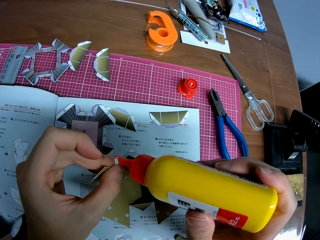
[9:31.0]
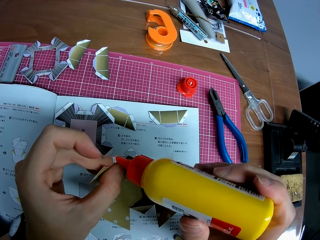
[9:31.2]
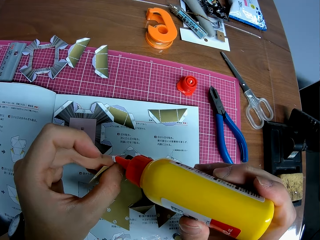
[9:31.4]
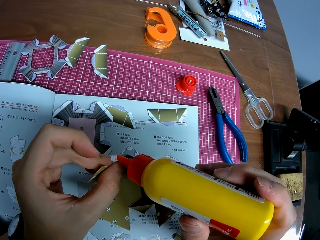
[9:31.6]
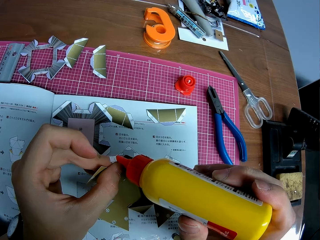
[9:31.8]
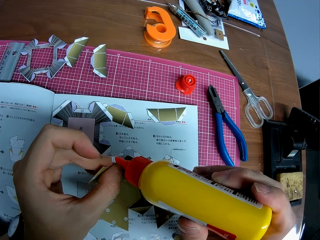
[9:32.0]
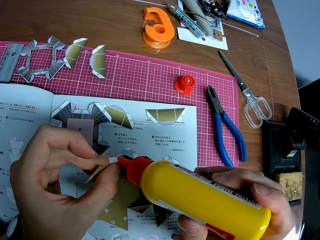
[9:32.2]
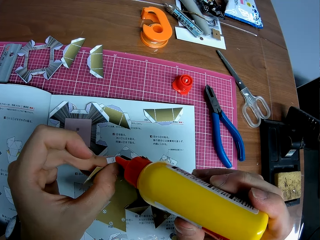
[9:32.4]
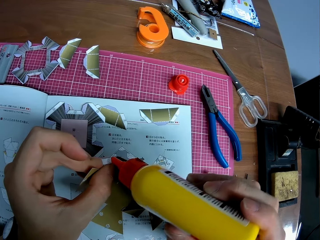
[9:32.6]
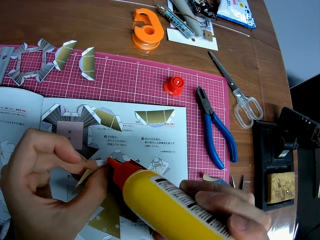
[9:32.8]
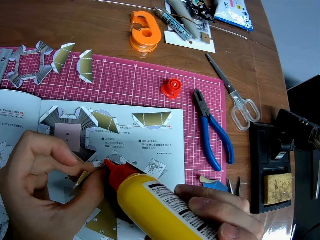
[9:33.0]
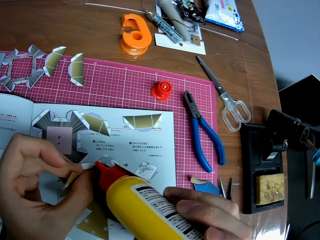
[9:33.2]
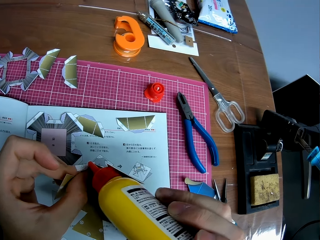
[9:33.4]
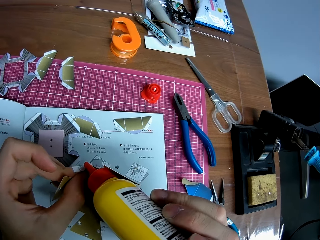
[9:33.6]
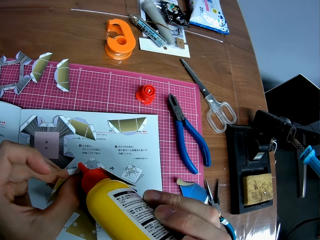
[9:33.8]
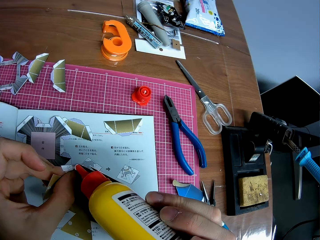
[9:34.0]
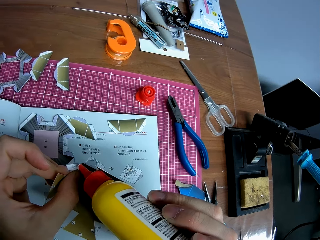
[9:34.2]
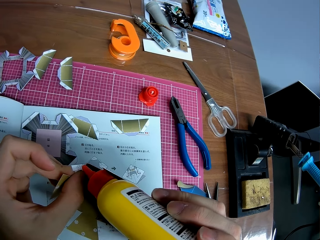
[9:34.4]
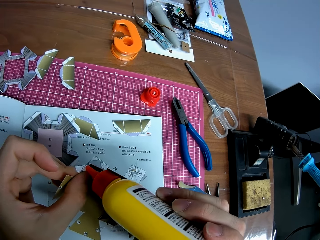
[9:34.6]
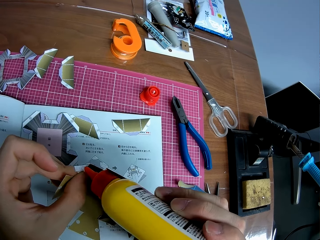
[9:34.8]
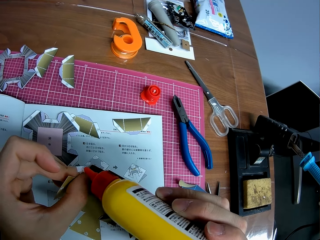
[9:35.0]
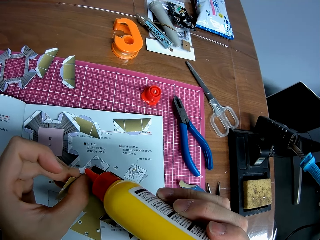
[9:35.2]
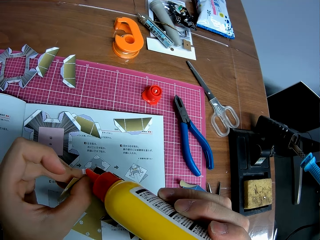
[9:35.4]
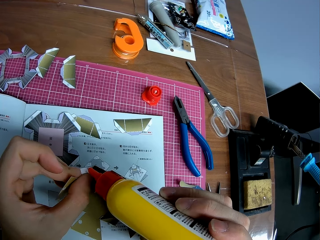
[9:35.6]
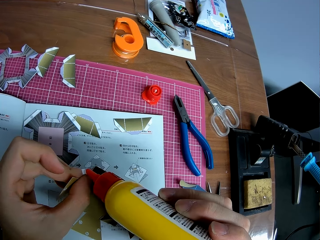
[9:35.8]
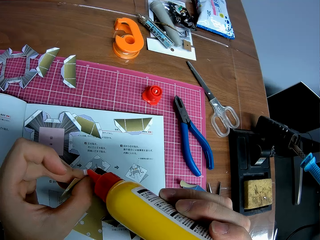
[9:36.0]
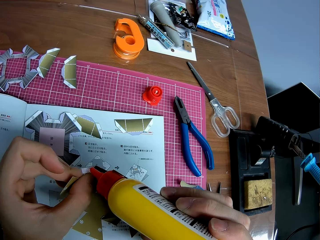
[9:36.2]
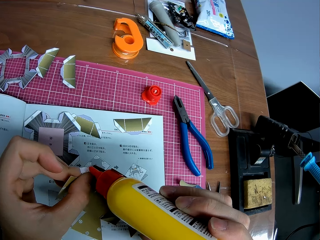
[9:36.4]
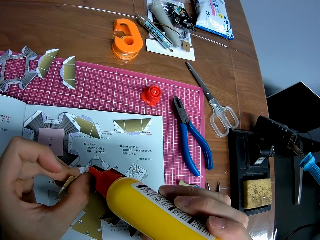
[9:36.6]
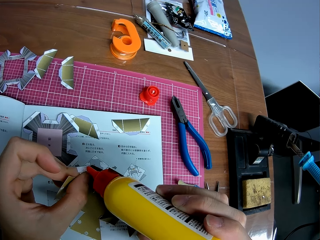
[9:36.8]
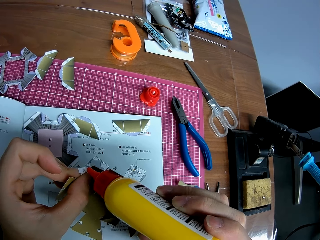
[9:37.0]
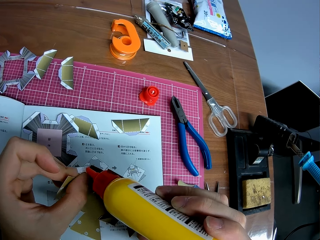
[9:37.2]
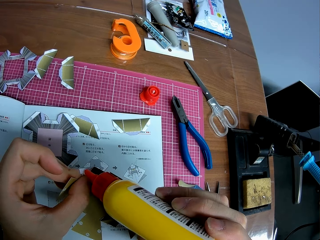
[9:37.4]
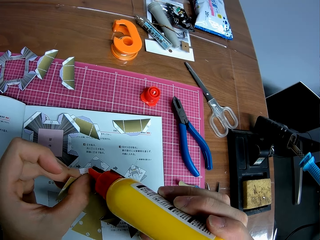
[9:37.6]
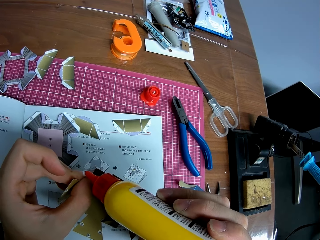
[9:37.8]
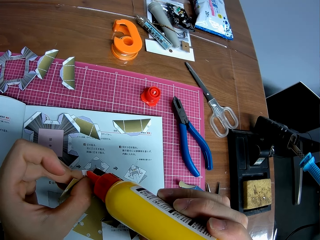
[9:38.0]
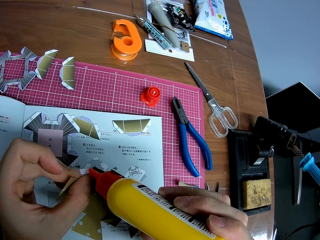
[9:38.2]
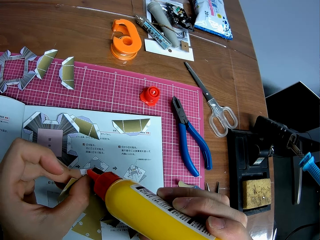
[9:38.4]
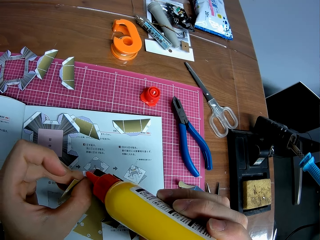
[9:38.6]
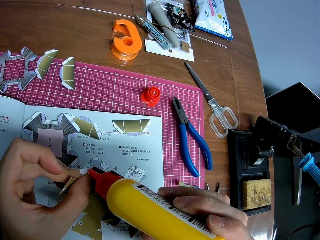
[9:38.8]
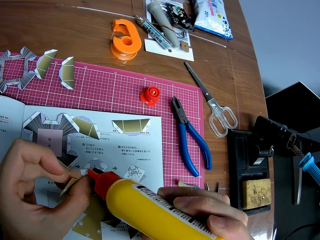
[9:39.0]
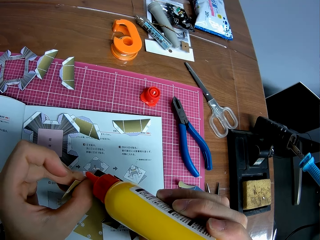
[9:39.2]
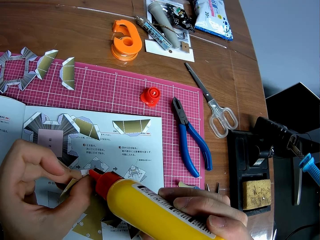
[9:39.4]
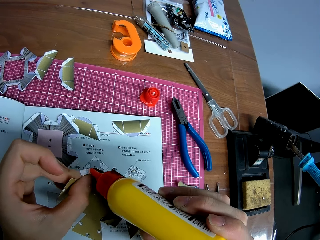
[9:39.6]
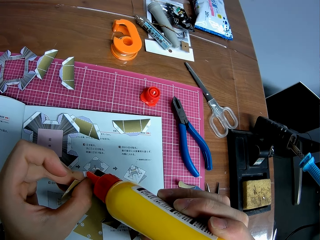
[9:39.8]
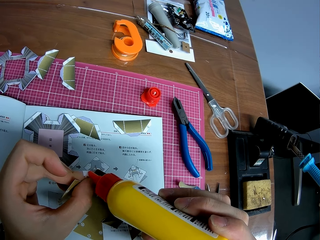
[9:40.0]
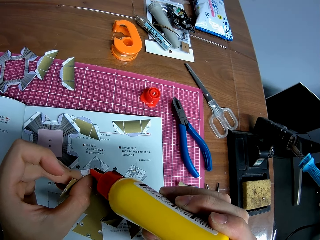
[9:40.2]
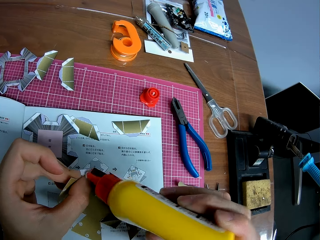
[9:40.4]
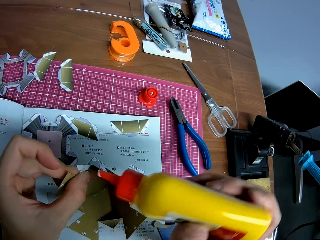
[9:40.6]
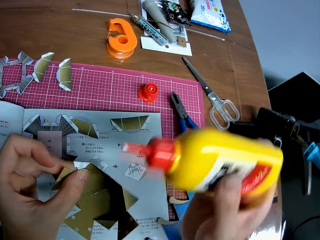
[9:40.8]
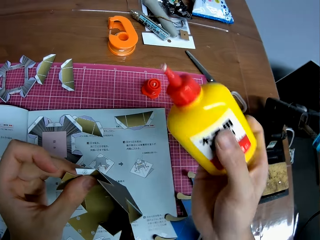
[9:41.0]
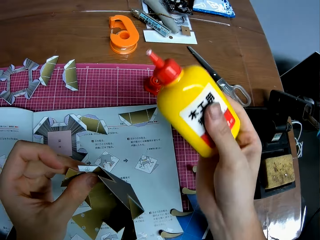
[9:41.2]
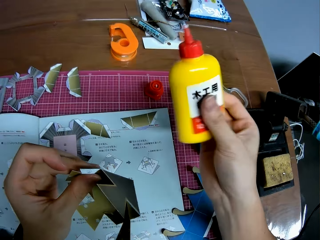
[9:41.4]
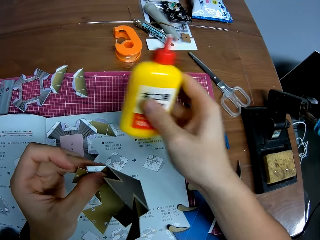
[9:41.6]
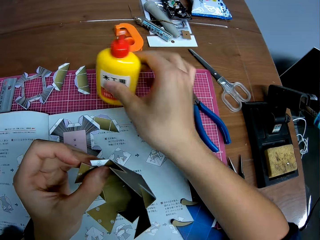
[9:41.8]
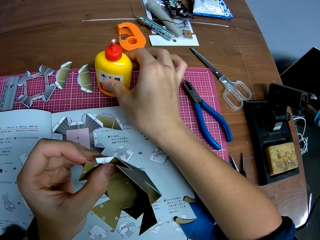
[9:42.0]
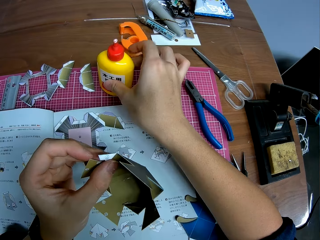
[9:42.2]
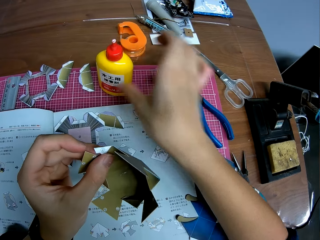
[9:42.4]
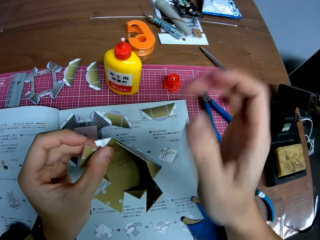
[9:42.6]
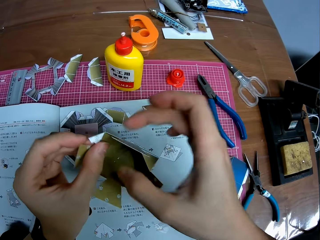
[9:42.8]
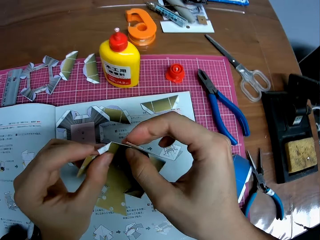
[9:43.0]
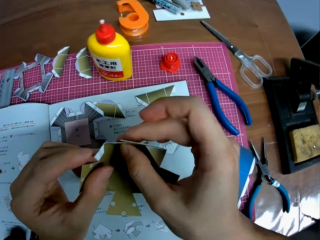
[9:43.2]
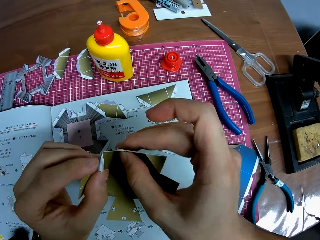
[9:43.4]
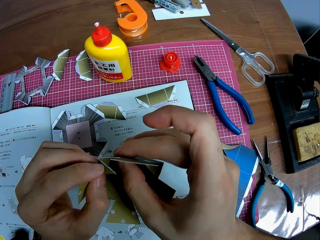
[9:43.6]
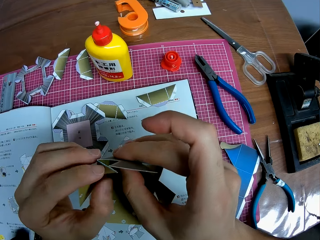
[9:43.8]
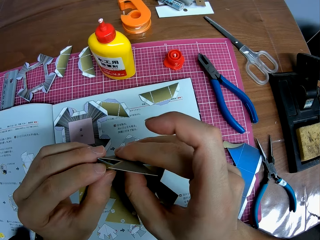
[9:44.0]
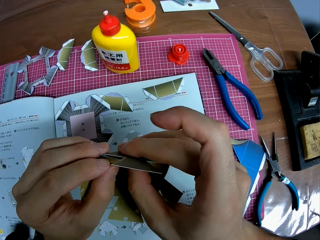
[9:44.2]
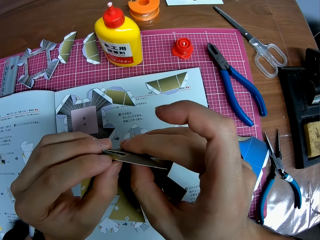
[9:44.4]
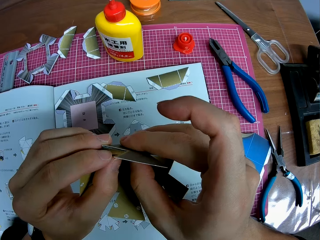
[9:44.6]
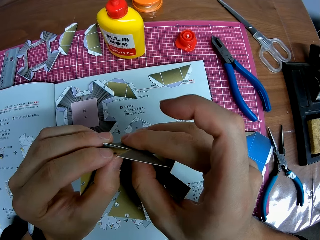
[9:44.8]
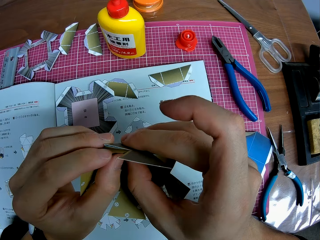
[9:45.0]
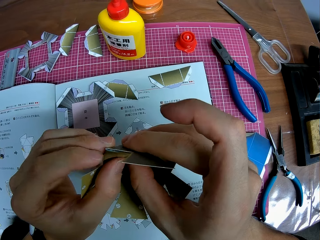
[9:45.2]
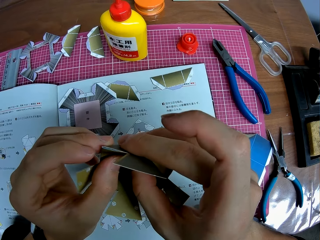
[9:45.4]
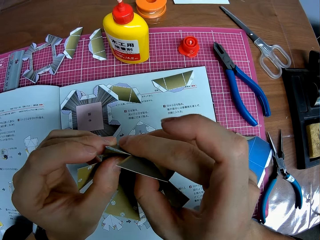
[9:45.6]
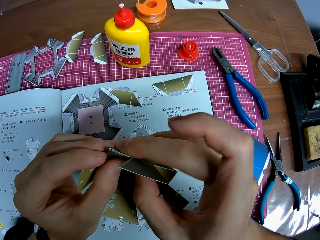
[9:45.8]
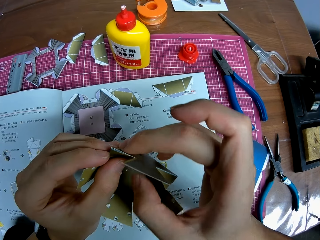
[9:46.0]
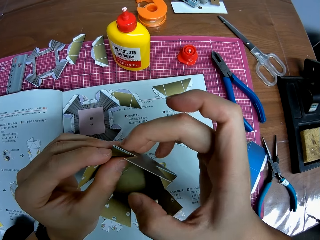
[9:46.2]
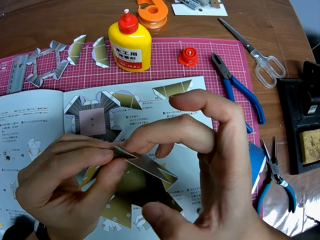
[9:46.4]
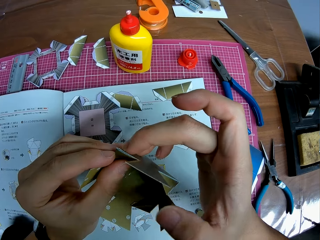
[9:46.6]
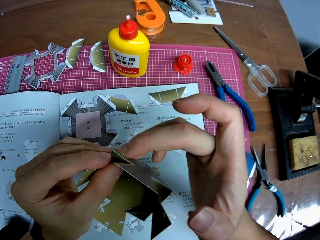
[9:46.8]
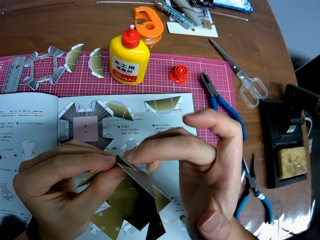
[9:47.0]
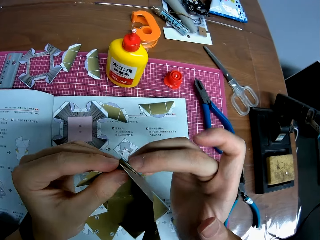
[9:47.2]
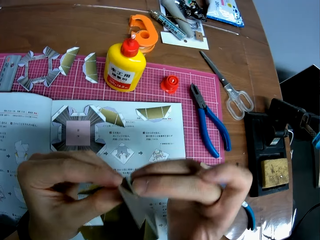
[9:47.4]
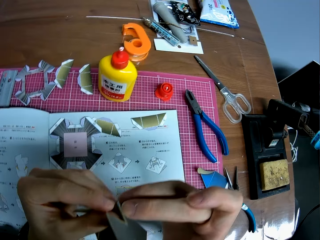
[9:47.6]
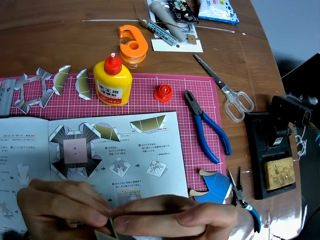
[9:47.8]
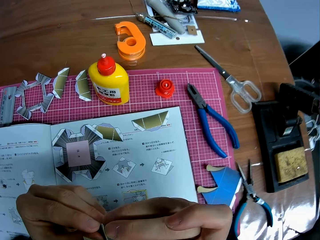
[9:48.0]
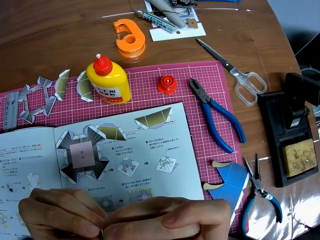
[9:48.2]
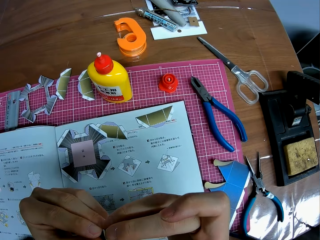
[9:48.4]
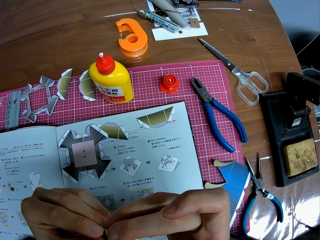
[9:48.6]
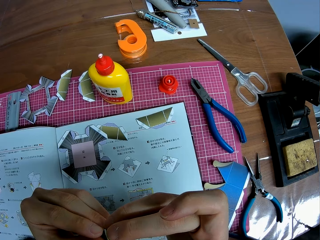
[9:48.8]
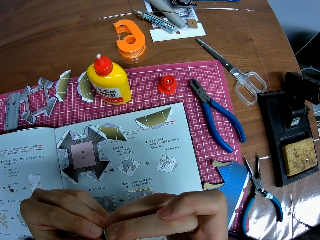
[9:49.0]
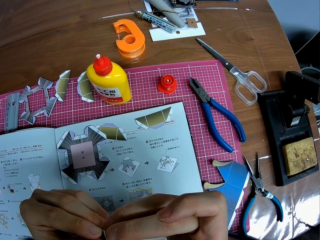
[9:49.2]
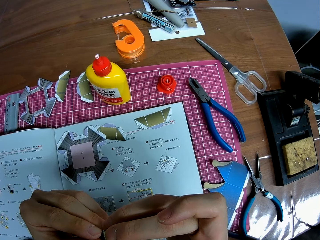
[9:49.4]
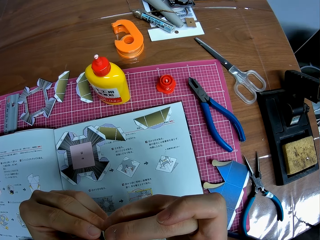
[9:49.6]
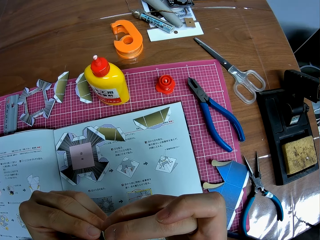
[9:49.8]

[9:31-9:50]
The camera wearer puts the glue gum bottle on the table. They model the paper. They glue the part to another part of the craft.

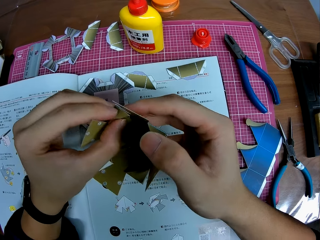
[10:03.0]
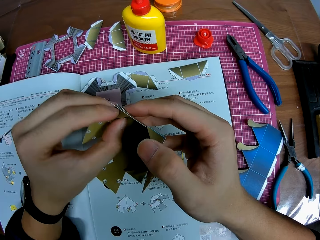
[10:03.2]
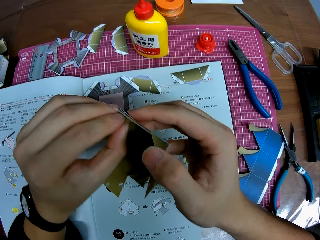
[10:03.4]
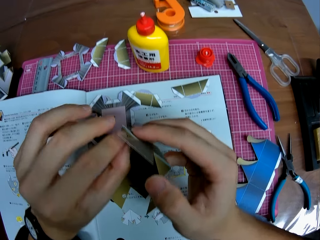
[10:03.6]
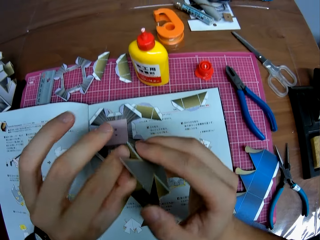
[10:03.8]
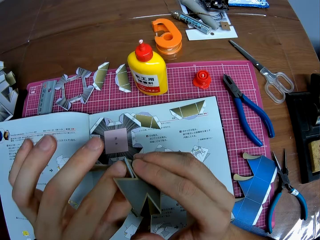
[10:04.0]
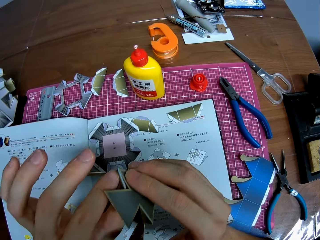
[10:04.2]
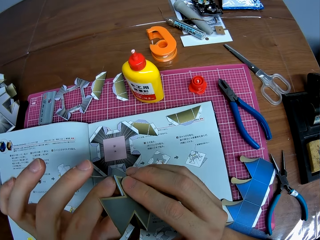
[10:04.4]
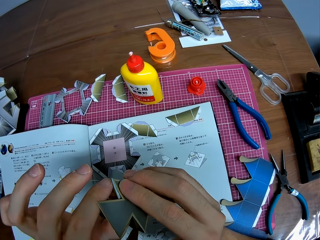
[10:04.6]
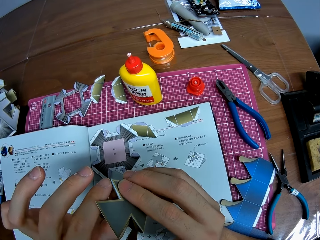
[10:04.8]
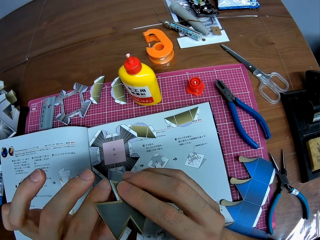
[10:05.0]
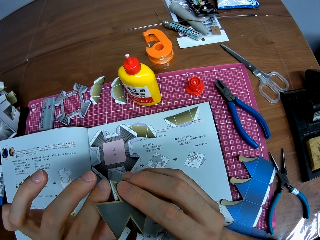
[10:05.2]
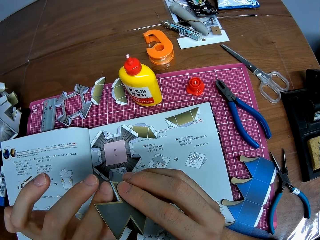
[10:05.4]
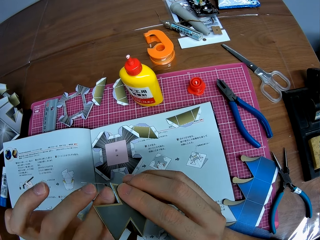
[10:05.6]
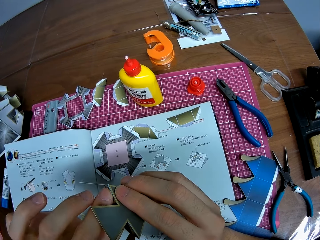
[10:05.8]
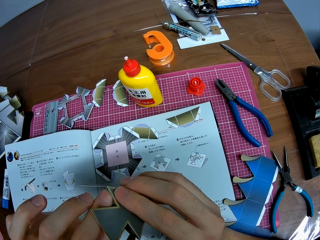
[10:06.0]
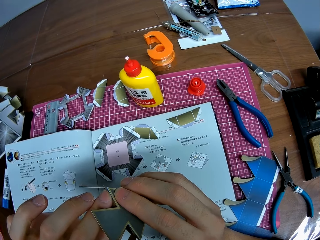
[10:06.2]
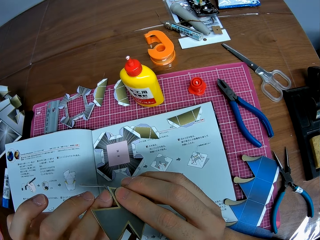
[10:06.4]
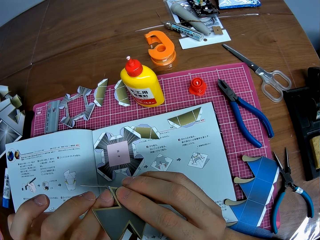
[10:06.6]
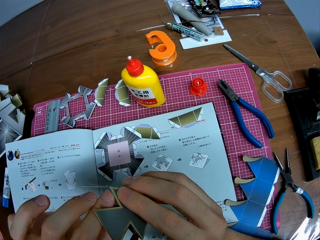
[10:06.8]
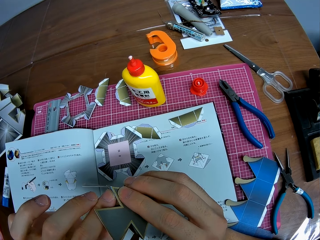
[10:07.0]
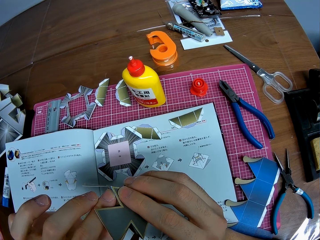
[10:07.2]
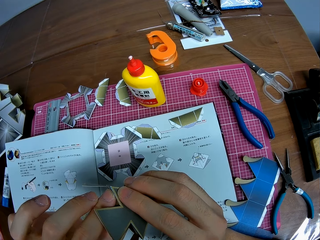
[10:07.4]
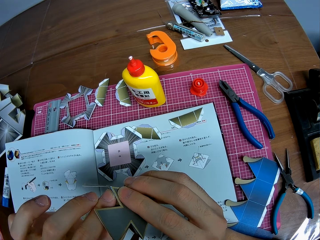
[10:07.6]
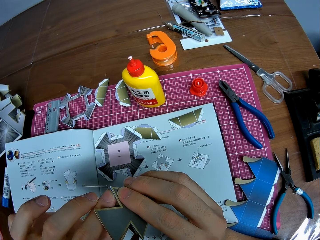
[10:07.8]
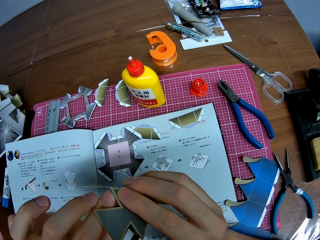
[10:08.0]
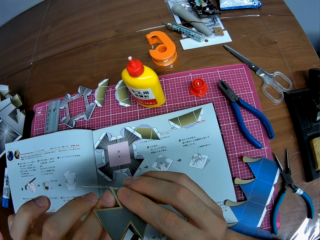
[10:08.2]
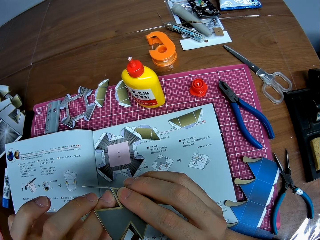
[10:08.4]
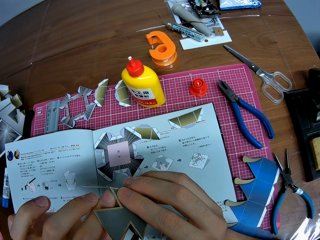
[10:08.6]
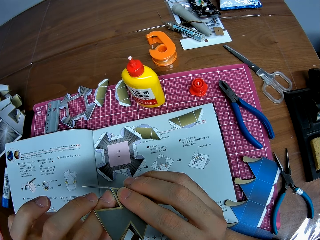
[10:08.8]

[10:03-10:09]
The camera wearer squeezes the paper with the glue gum.
